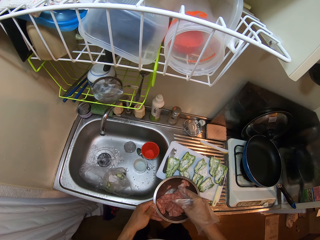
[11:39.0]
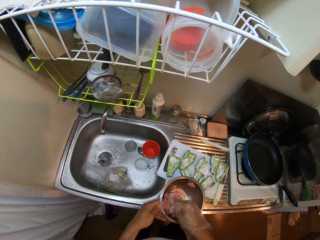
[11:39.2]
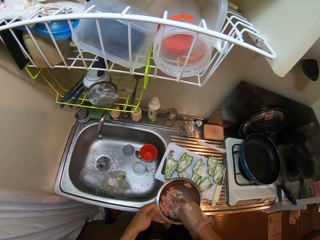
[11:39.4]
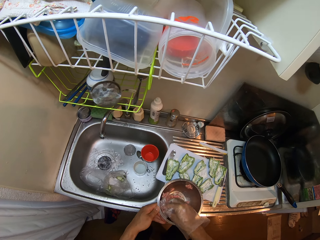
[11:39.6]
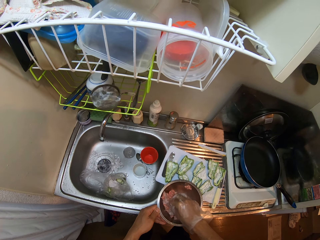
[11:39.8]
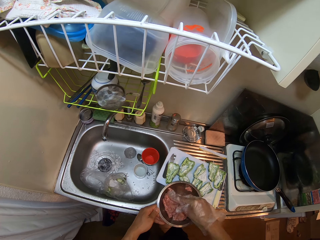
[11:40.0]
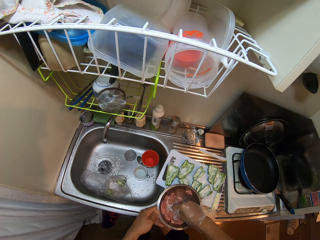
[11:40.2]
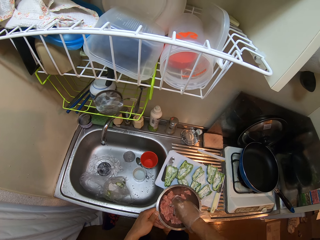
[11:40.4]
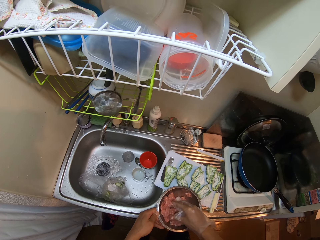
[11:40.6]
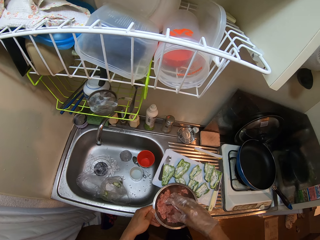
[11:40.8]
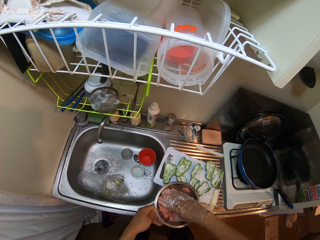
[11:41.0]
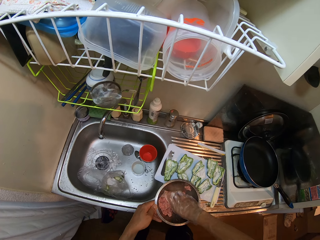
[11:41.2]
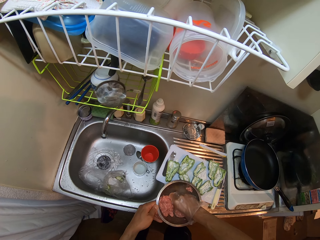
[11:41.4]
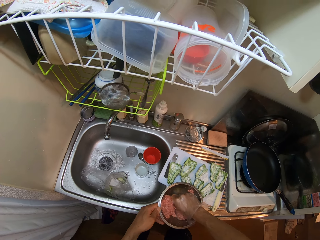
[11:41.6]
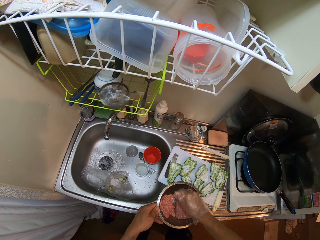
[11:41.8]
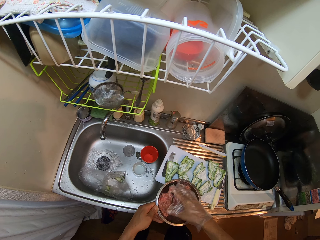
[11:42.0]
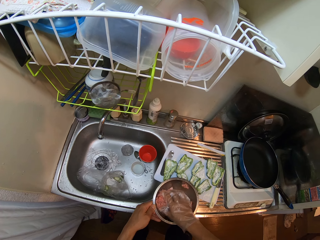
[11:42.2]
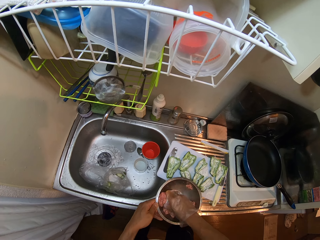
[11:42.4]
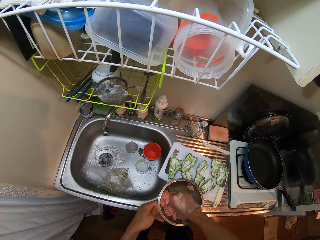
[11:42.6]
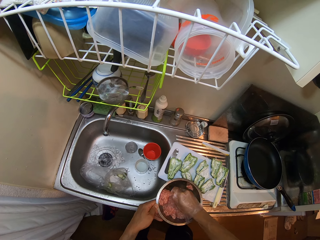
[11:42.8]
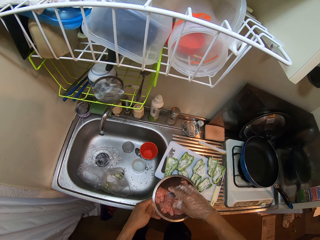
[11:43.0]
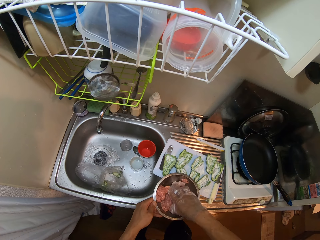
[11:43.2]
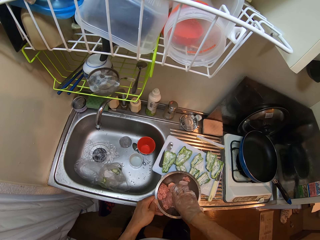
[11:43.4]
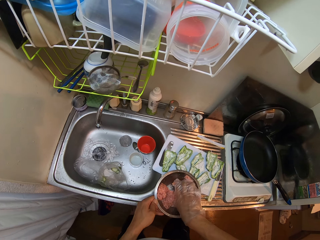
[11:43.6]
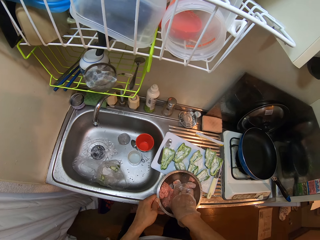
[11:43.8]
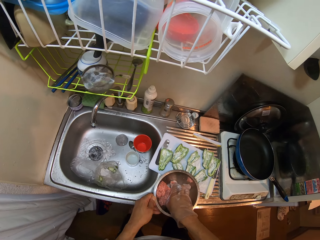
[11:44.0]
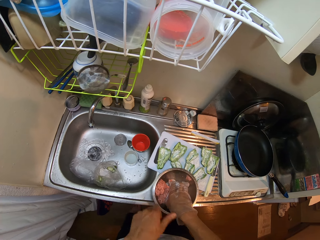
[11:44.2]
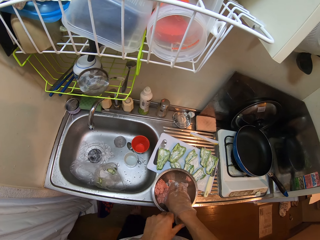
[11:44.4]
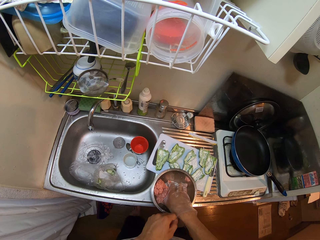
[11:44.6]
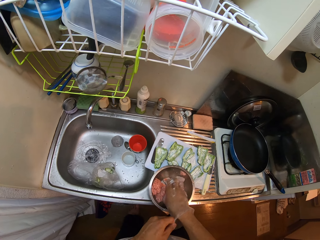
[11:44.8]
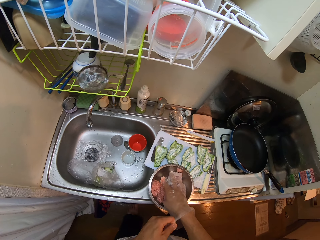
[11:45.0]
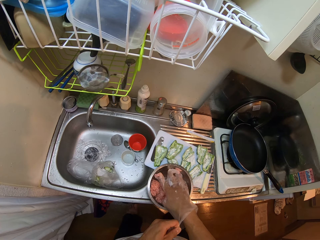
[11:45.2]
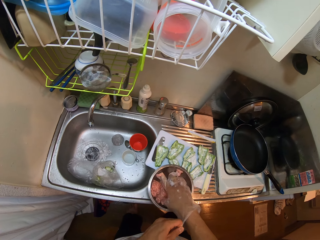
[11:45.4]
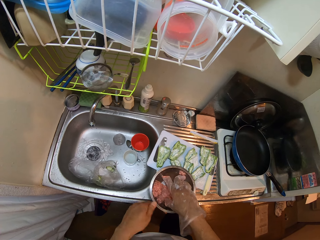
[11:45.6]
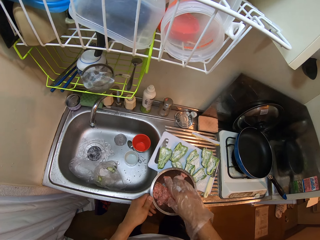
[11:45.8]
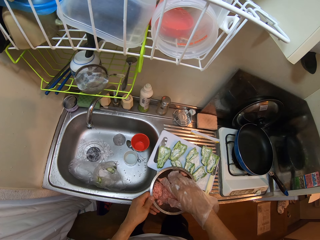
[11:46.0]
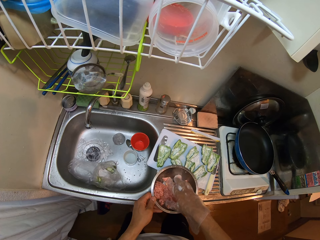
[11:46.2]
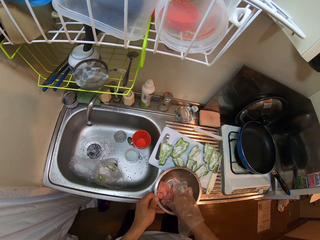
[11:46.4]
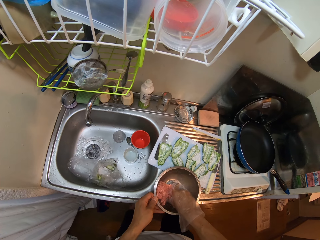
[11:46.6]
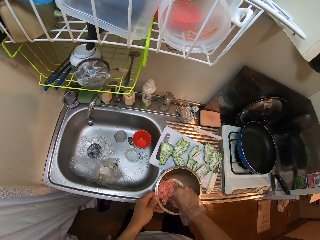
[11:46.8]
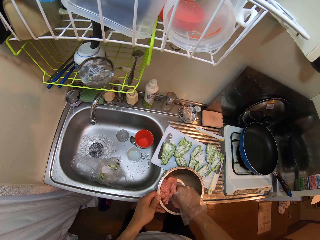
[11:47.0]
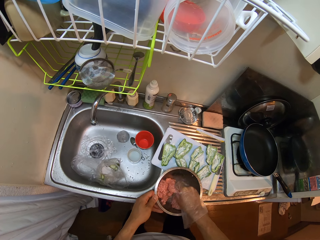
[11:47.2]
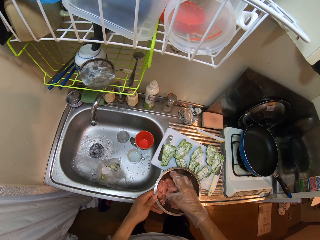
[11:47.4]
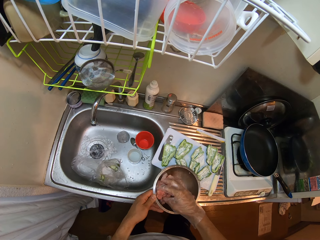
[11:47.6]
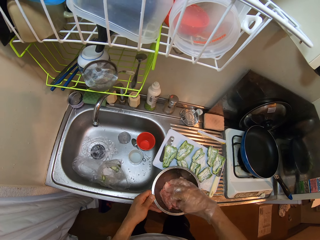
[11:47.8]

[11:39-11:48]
The camera wearer adjusts the polythene glove on her right hand with her left hand. She mixes meat and something in a bowl. She squashes the ground beef in the stainless bowl with her right hand. She holds the bowl.
